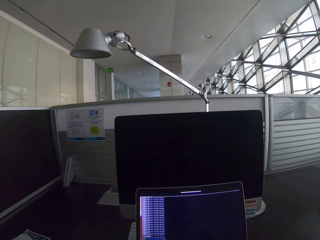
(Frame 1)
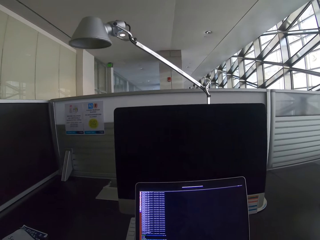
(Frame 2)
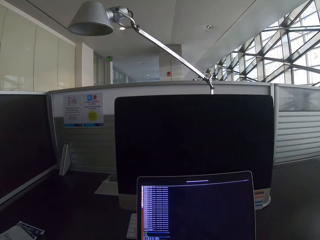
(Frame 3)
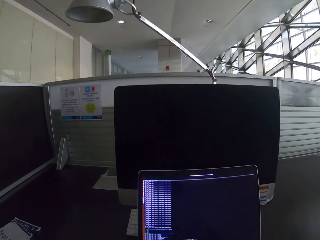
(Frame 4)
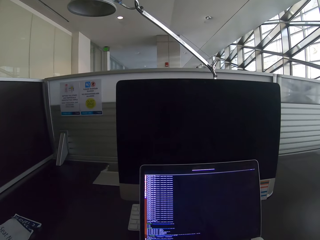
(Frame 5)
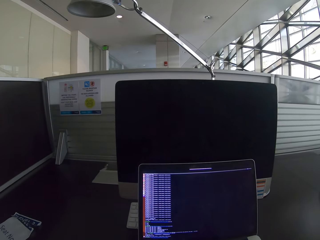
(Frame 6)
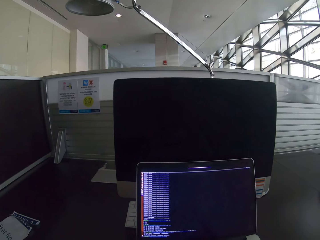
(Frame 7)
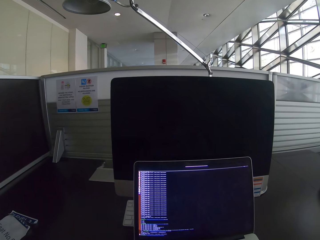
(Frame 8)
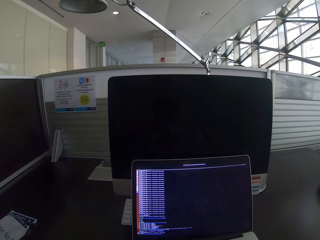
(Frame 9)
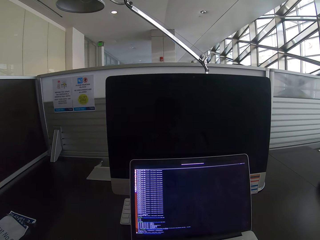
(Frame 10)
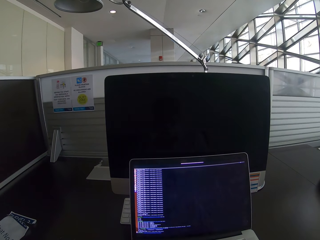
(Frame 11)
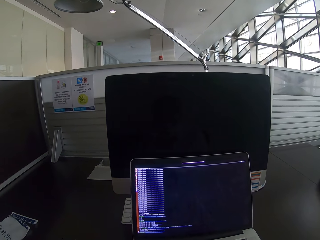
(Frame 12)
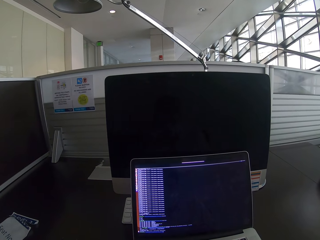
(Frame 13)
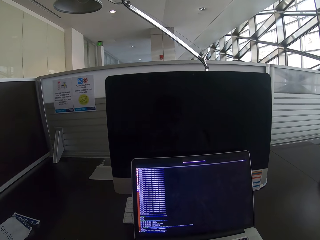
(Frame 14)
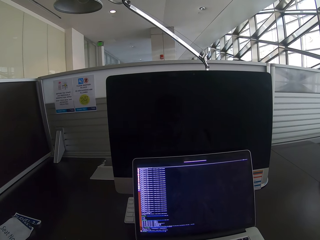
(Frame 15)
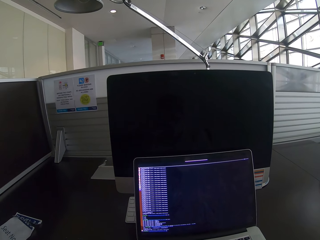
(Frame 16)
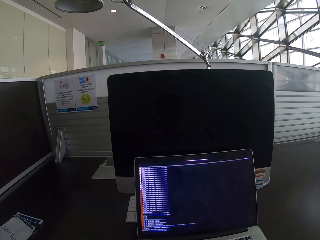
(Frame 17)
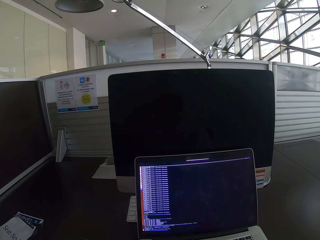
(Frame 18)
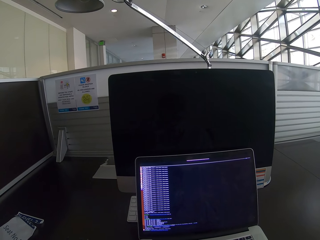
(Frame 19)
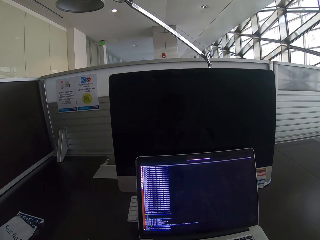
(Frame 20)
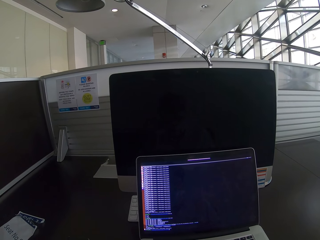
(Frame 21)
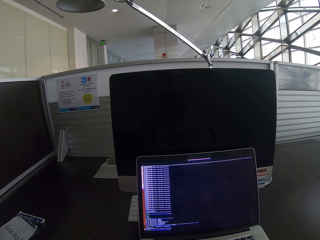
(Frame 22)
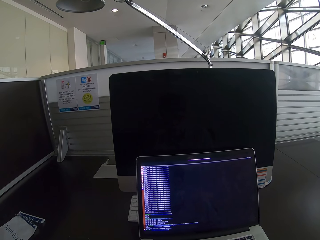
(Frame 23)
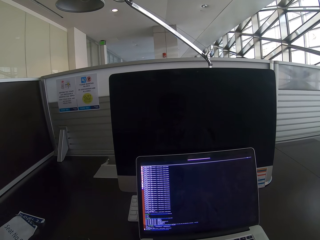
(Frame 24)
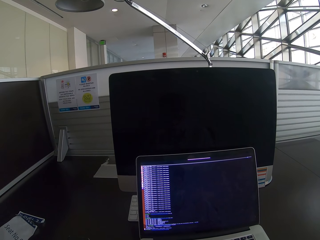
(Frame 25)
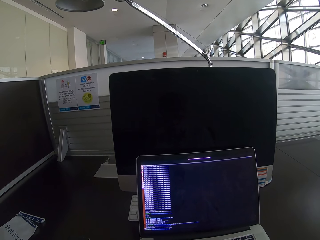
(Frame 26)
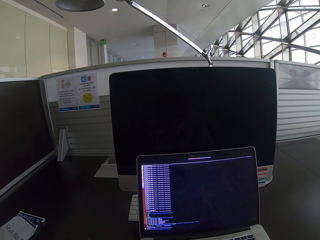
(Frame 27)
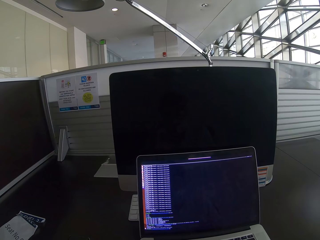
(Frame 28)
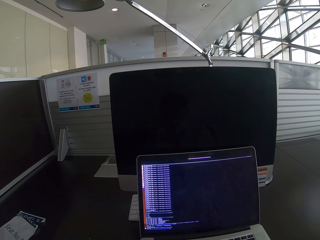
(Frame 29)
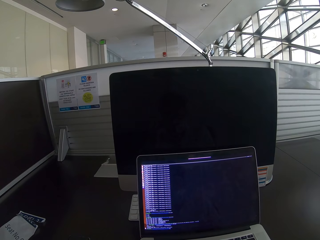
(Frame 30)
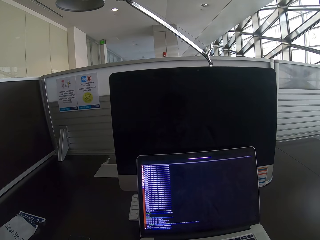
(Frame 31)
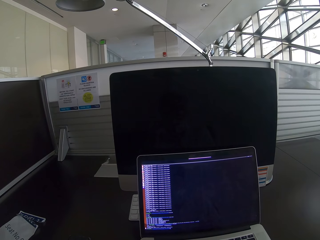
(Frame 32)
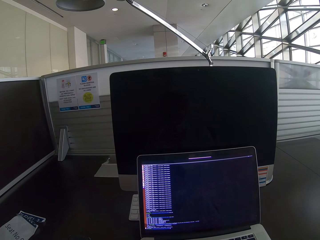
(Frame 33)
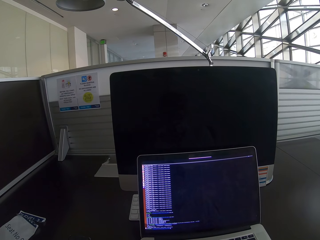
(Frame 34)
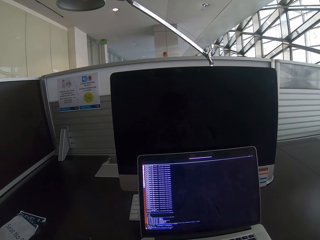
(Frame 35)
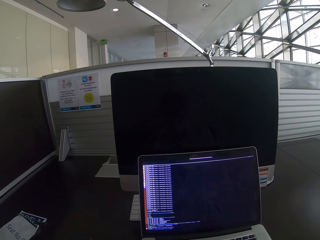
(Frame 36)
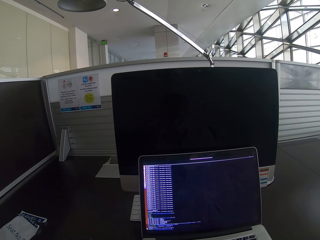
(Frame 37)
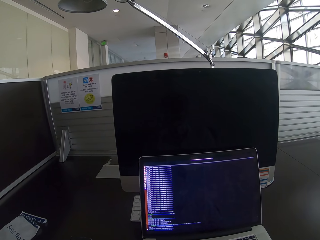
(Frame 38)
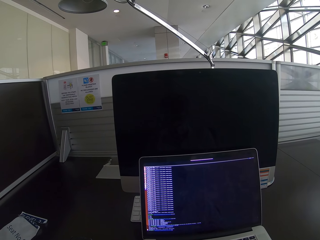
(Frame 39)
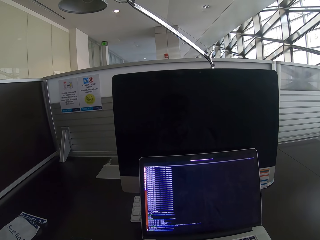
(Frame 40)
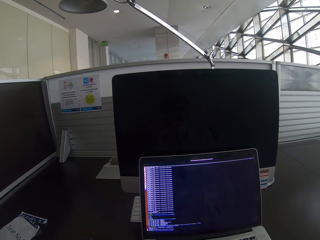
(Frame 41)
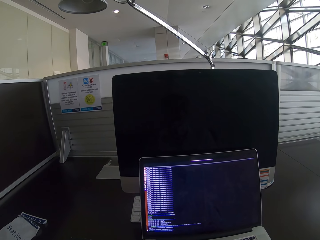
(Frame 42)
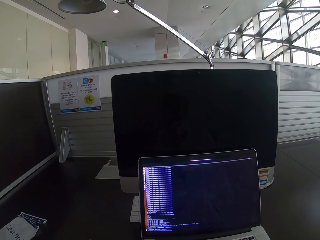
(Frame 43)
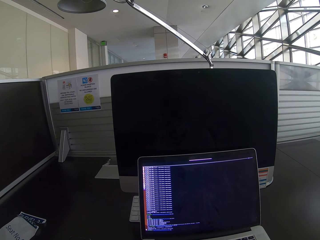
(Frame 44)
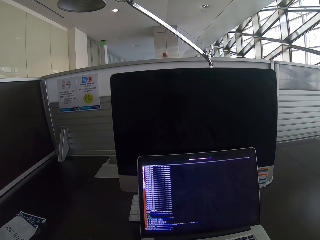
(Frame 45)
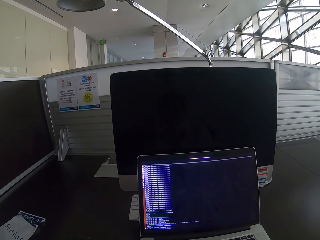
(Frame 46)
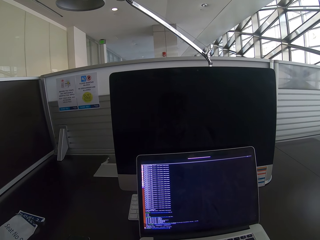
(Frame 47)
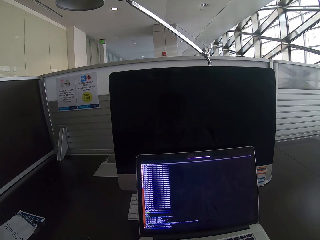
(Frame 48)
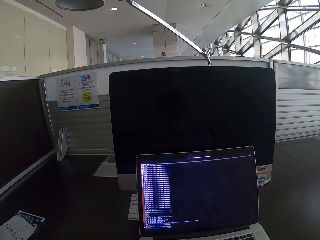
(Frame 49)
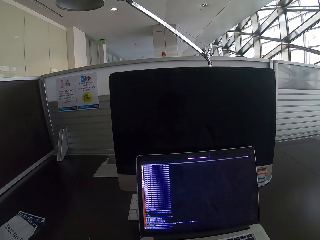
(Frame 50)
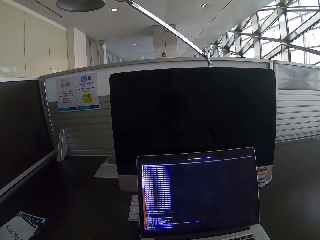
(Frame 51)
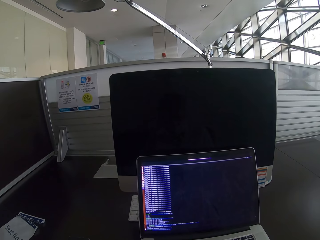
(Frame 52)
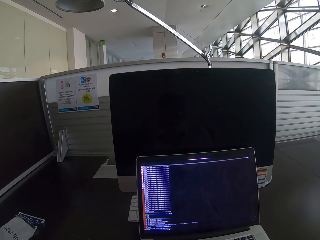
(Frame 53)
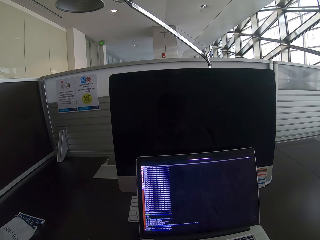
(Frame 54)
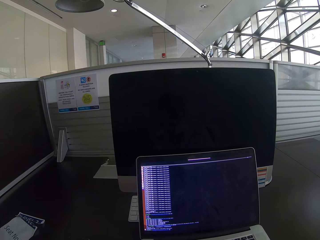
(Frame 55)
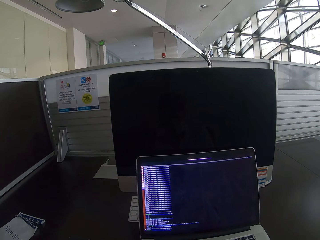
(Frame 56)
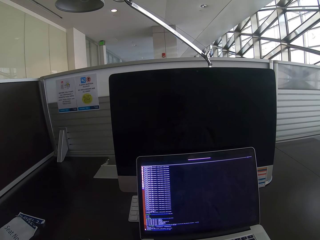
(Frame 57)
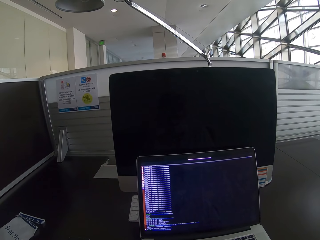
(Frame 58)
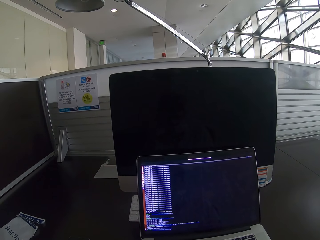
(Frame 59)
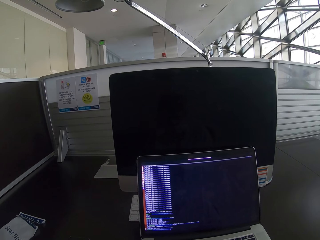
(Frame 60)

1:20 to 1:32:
The camera wearer stares at the laptop.

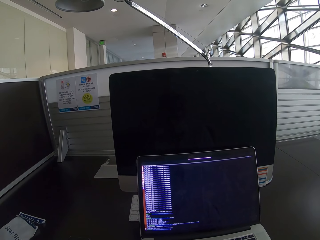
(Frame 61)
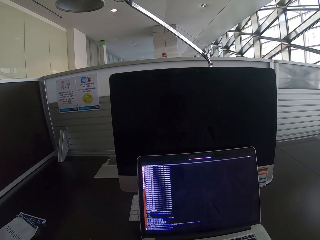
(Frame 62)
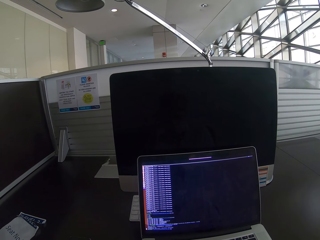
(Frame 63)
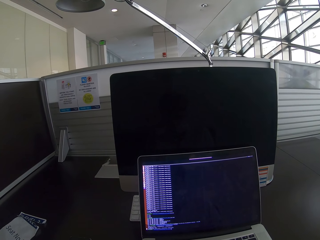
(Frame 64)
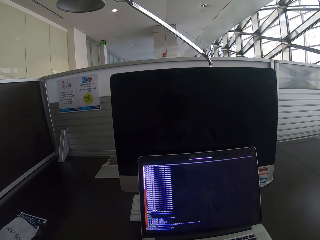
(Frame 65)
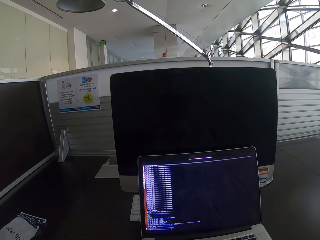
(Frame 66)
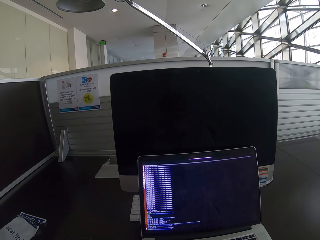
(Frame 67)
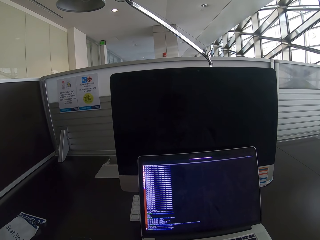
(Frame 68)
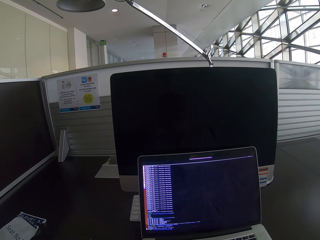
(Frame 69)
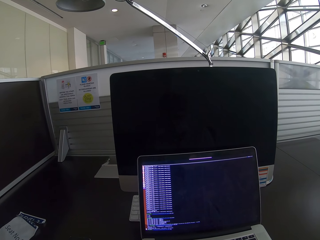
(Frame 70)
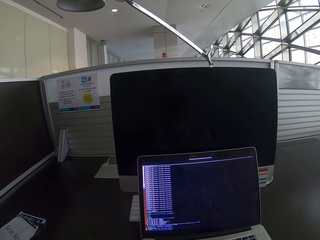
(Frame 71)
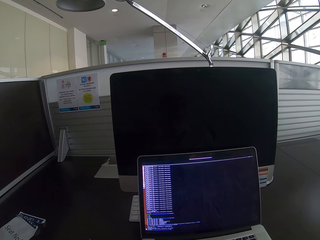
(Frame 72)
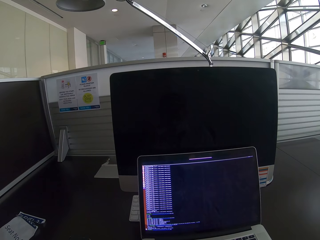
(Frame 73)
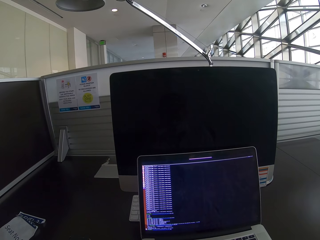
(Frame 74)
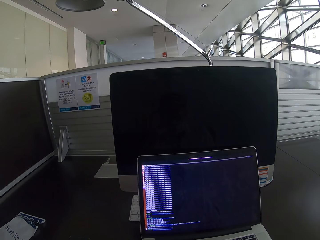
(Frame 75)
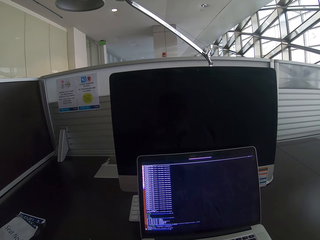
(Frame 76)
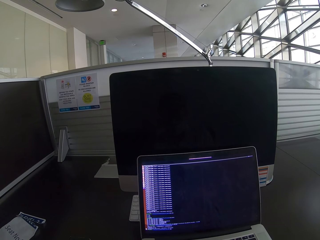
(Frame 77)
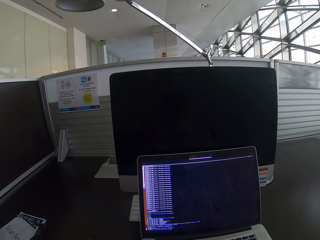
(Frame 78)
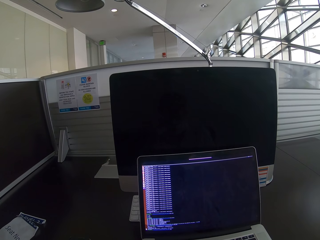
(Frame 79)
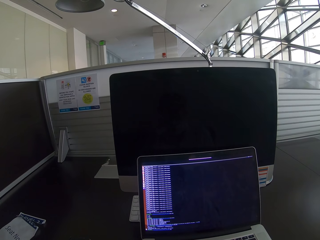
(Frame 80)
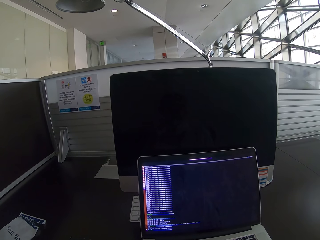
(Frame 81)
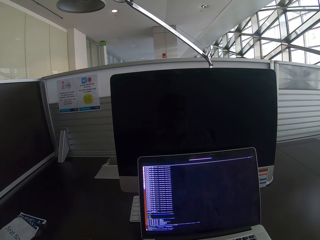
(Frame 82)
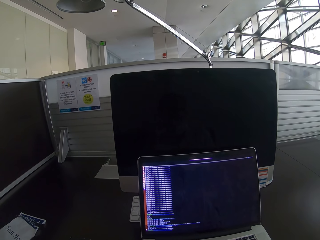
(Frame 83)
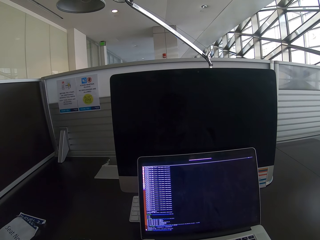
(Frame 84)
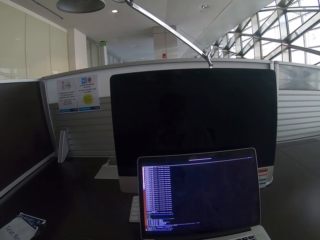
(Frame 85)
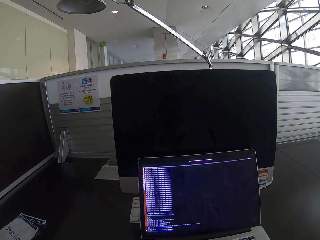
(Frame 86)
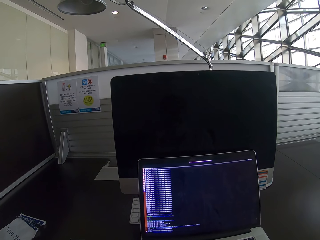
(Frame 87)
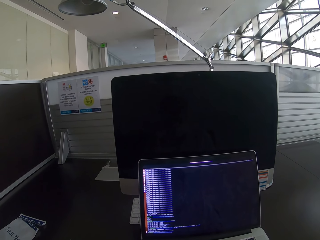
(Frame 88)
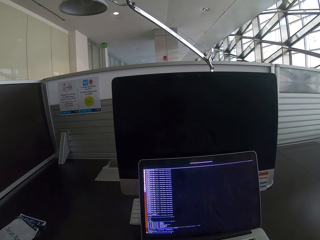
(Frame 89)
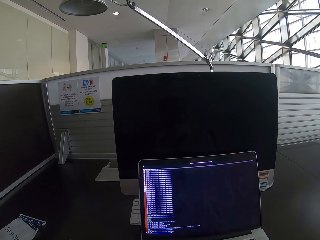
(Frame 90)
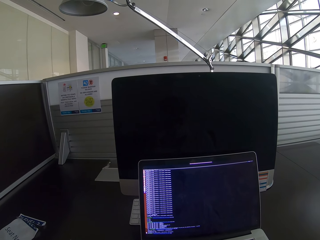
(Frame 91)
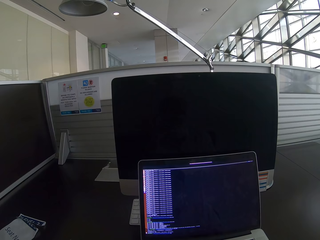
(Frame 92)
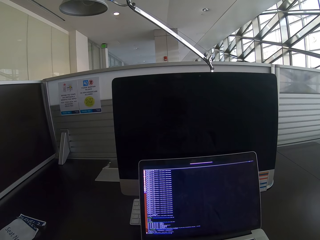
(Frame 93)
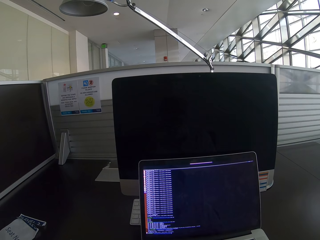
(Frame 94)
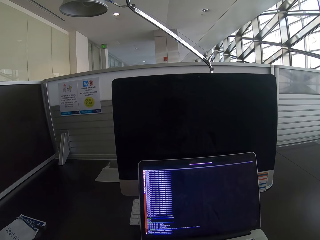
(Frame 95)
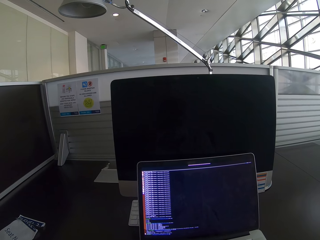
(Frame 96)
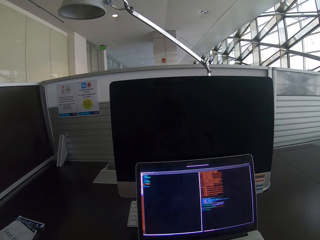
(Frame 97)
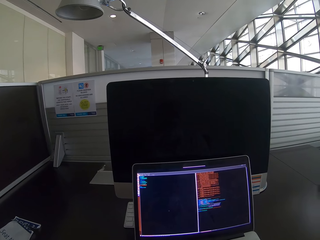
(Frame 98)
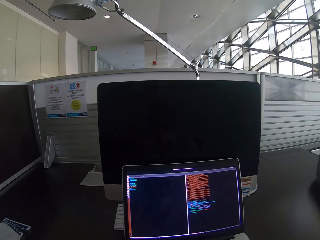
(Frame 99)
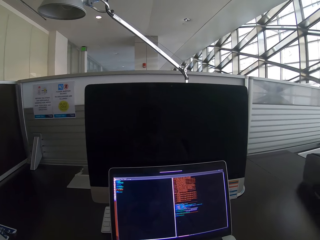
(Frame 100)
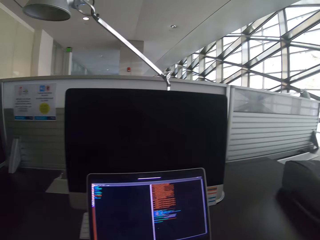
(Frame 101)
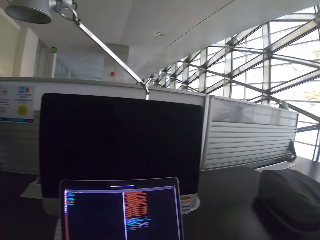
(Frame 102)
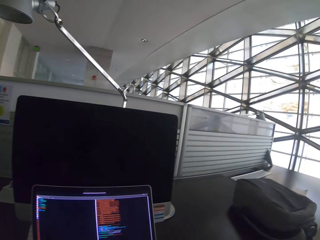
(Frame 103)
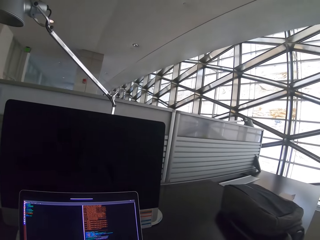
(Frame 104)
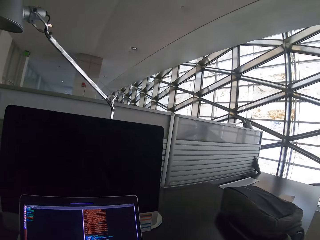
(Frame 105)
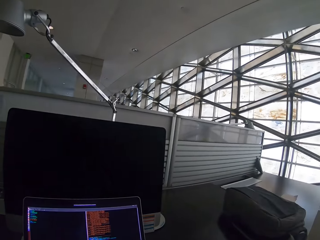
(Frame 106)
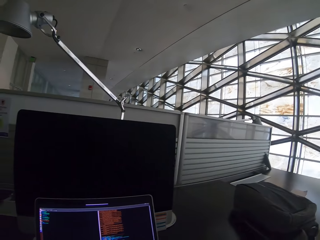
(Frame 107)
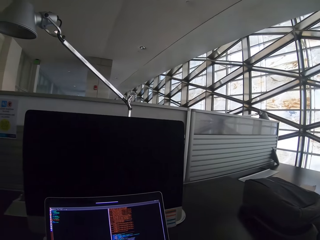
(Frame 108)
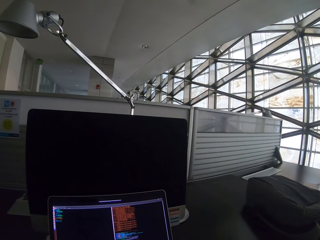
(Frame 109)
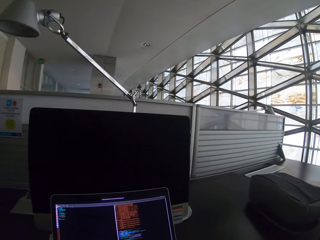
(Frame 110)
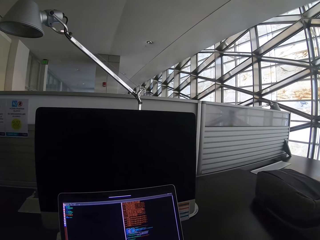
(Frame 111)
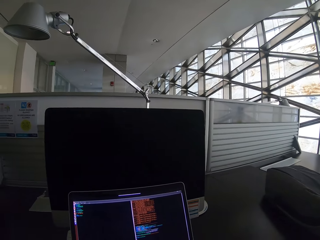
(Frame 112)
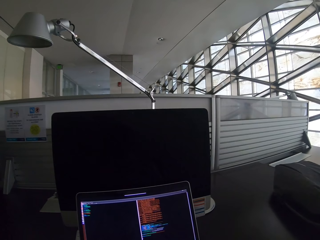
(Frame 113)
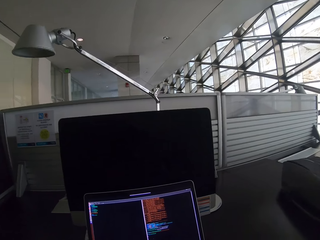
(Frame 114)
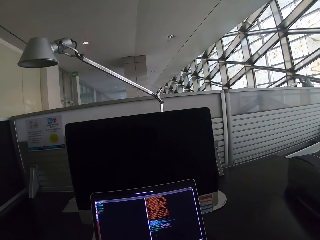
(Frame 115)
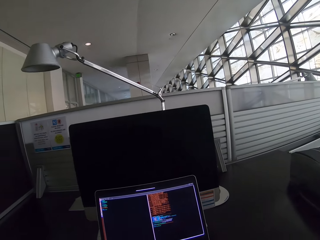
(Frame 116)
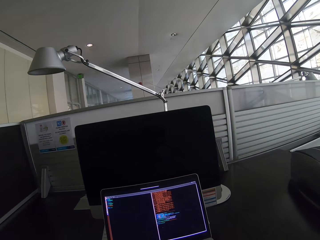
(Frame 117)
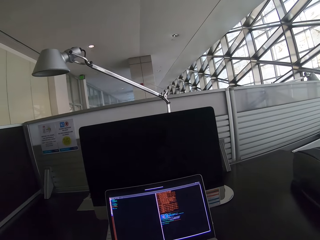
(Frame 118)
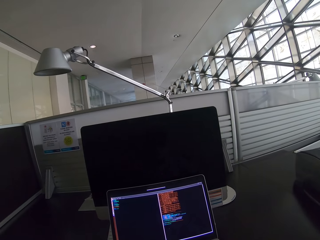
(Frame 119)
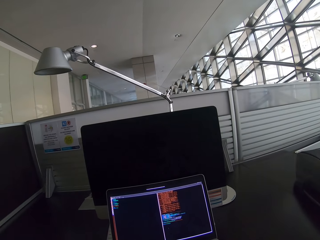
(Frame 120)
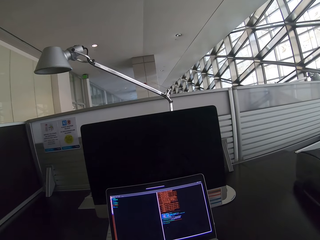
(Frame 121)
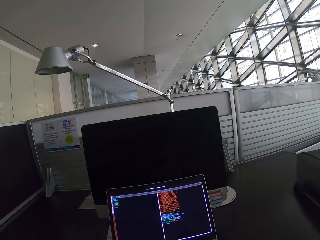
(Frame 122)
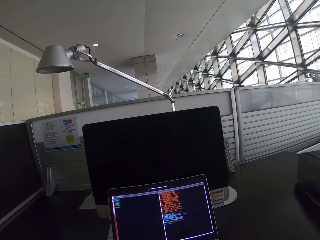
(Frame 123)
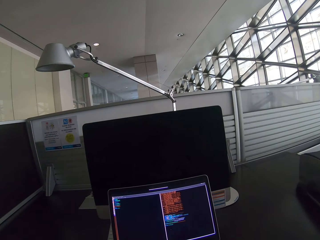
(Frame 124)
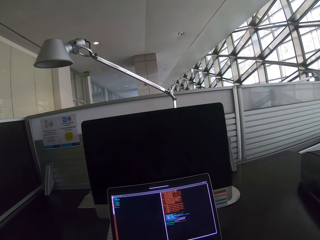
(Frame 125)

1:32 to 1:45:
The camera wearer looks around. They look at the laptop. They move backwards.
